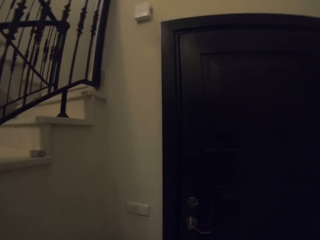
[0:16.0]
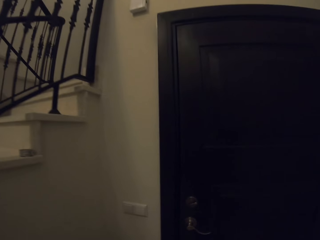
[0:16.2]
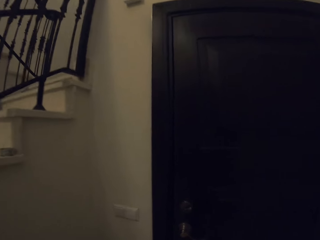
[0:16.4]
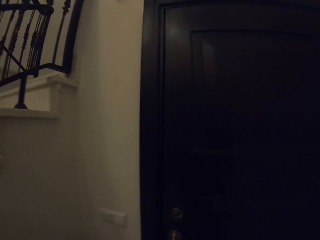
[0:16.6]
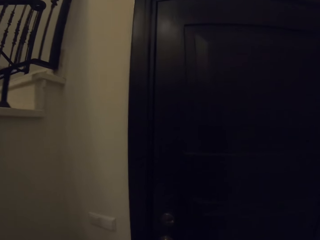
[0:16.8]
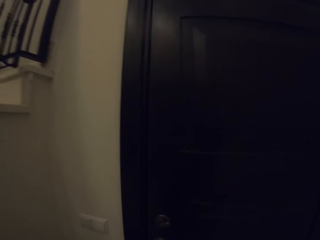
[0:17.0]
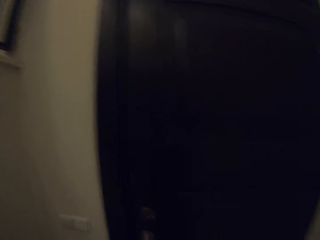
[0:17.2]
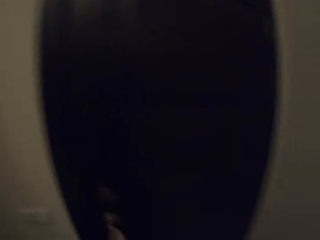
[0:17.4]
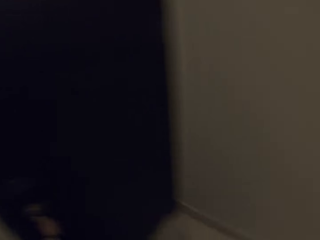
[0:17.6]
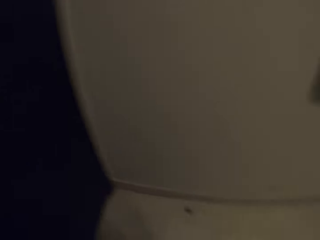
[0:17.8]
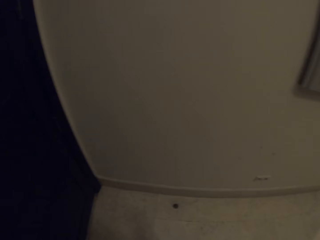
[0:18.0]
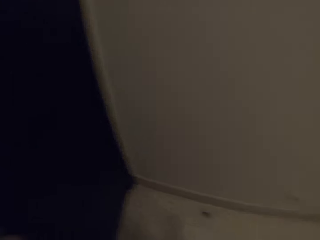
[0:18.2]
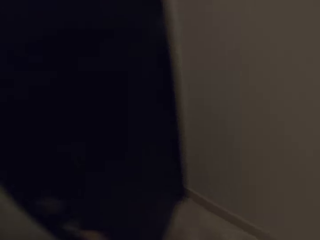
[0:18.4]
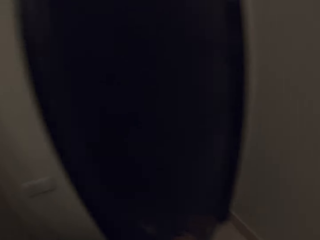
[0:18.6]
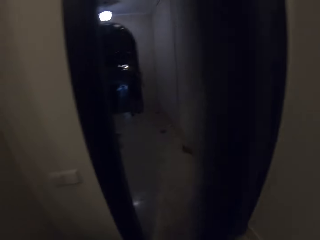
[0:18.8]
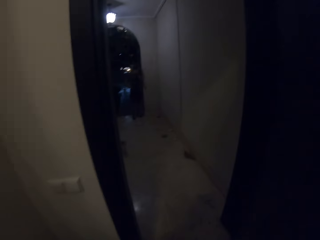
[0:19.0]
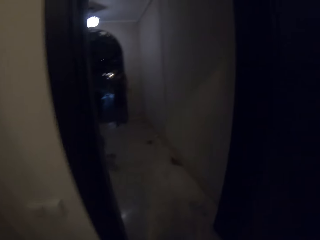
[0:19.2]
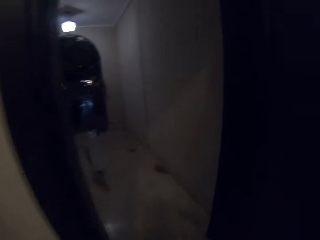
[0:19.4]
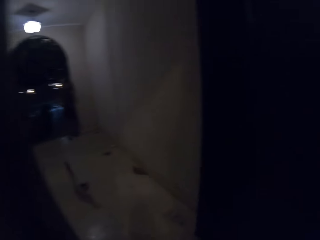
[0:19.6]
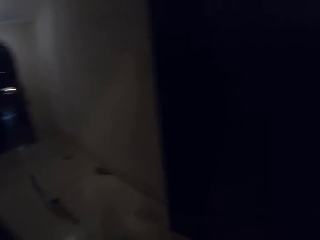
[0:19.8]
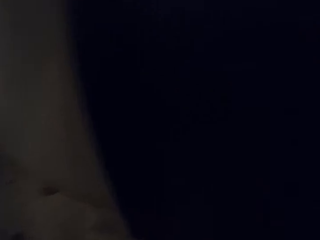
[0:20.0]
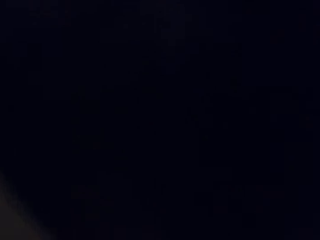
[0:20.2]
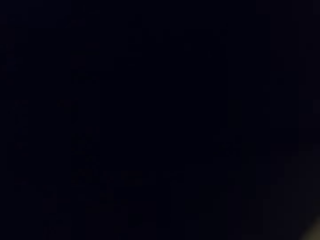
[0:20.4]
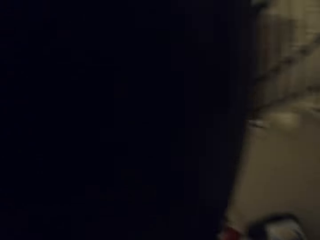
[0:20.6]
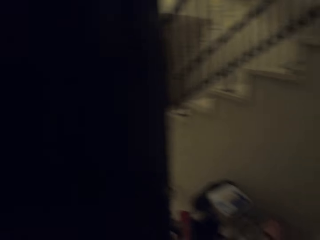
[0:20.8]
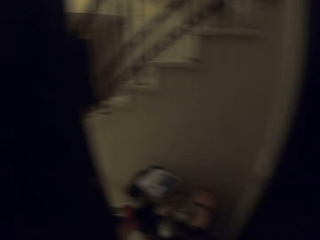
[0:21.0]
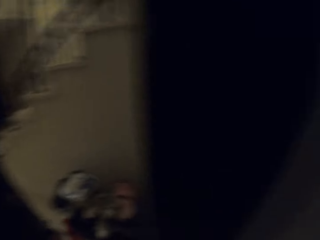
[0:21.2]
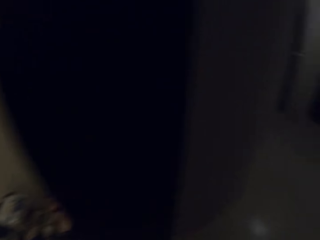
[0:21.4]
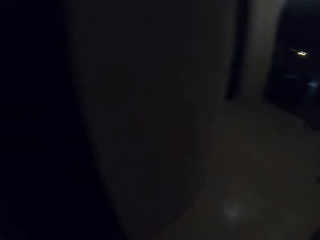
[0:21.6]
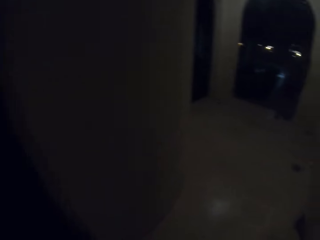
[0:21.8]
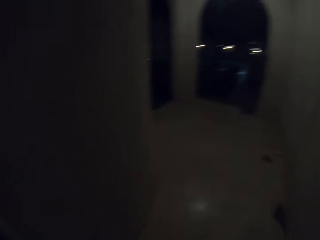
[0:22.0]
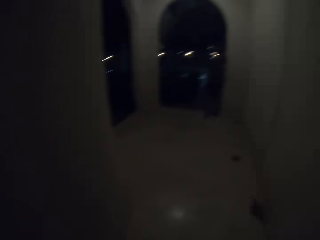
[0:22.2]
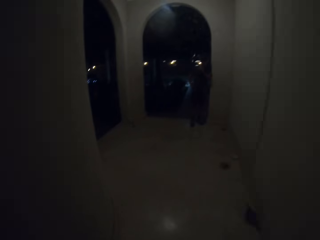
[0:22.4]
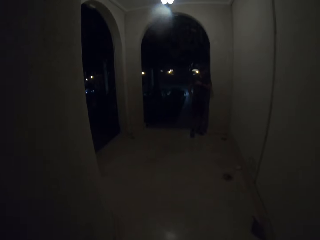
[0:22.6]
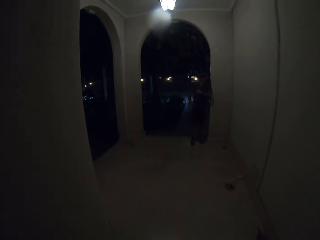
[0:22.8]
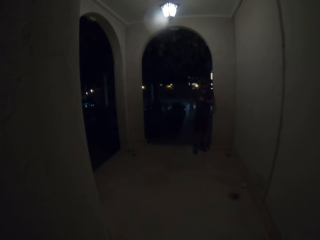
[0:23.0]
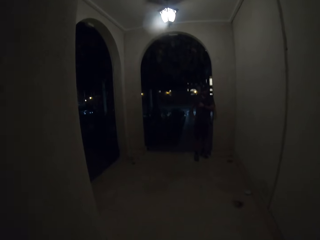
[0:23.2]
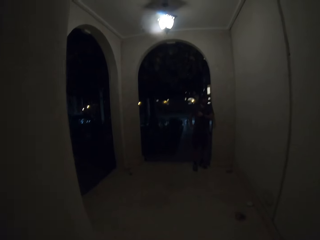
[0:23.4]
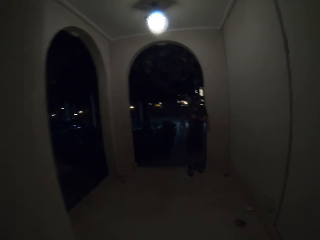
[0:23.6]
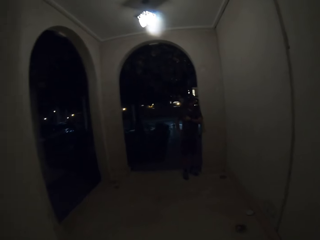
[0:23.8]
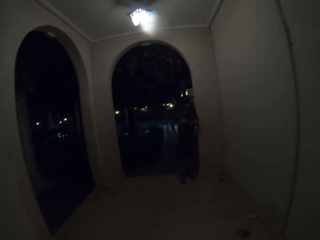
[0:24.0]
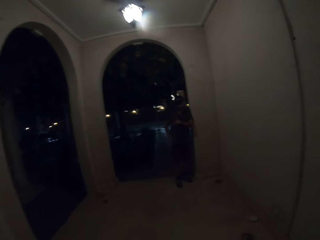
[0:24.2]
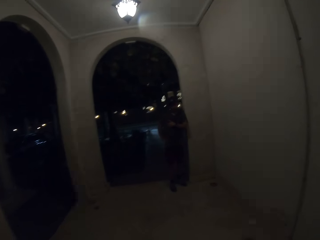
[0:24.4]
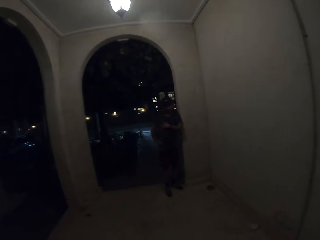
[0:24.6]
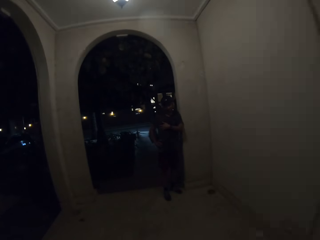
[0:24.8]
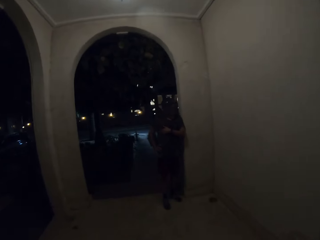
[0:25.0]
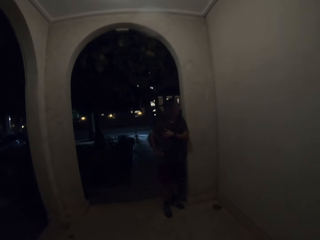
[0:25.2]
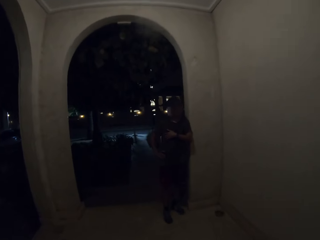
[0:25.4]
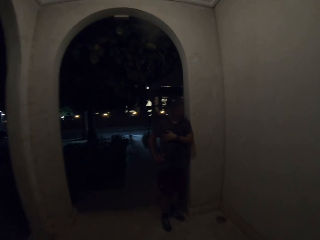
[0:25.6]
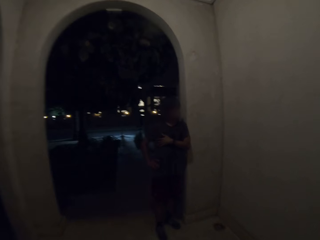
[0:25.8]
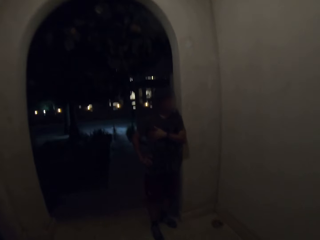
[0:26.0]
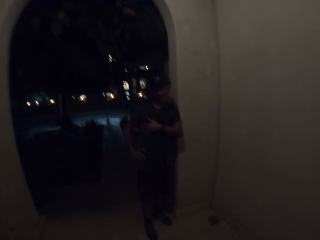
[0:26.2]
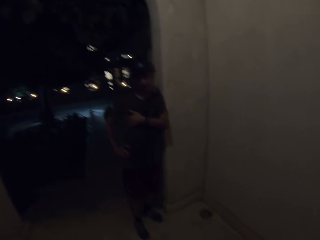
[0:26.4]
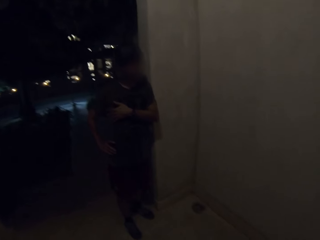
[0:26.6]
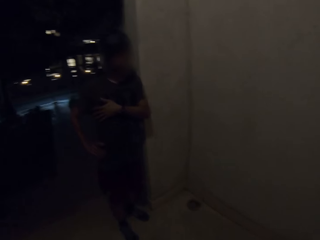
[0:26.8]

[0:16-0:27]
The camera wearer looks around the door. They move around the house. They open the door. They turn around on the door. They converse with a man. They walk in the veranda.

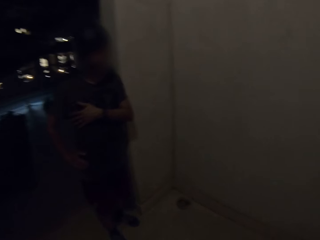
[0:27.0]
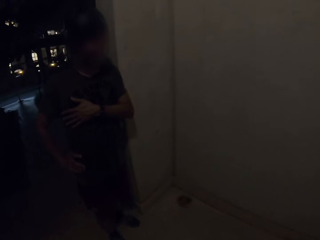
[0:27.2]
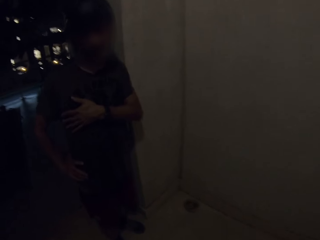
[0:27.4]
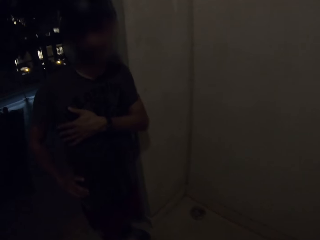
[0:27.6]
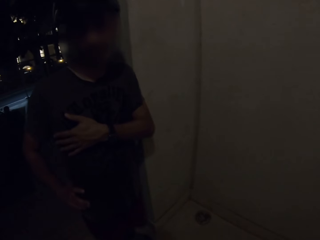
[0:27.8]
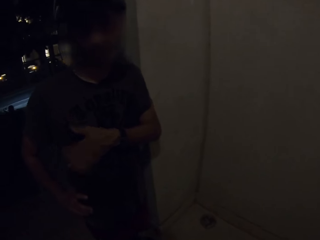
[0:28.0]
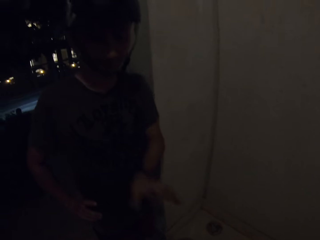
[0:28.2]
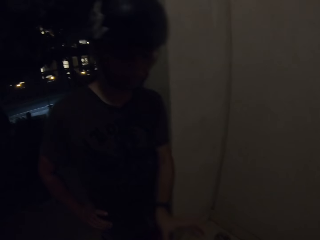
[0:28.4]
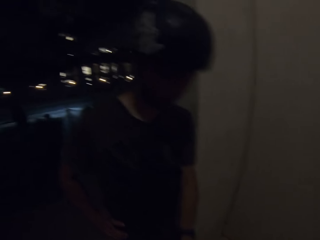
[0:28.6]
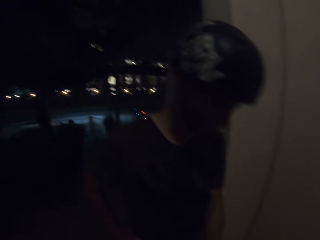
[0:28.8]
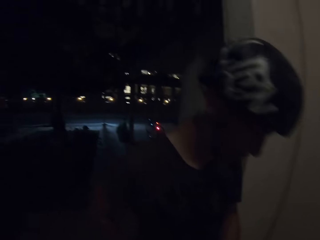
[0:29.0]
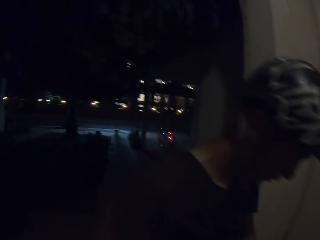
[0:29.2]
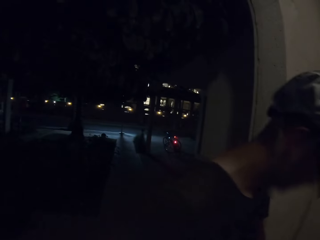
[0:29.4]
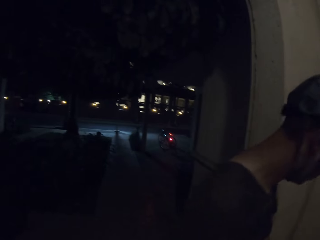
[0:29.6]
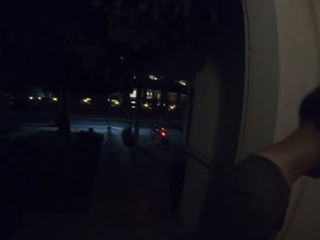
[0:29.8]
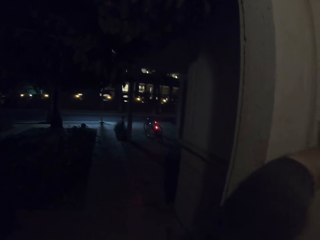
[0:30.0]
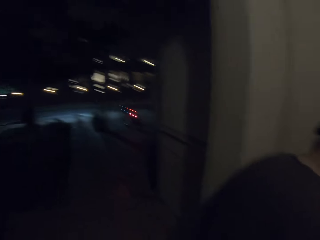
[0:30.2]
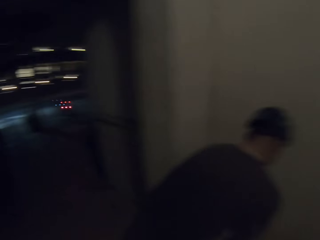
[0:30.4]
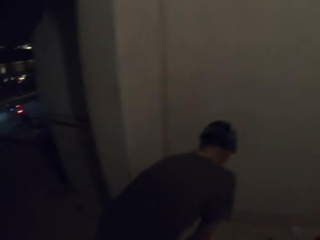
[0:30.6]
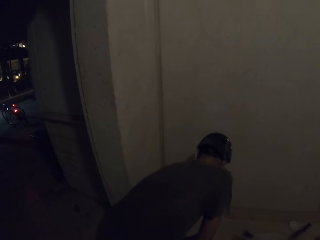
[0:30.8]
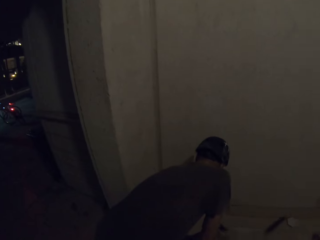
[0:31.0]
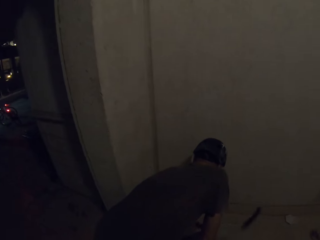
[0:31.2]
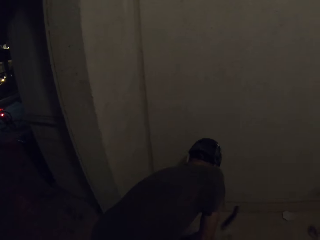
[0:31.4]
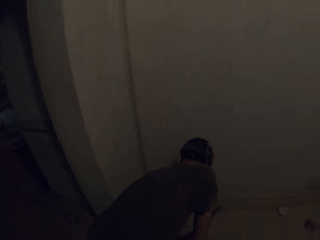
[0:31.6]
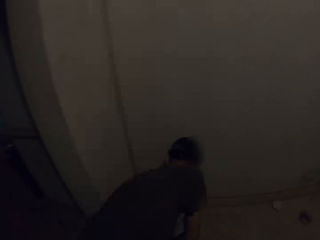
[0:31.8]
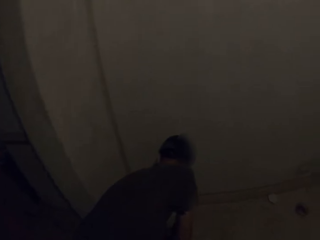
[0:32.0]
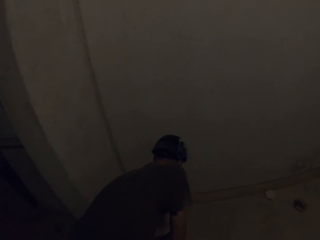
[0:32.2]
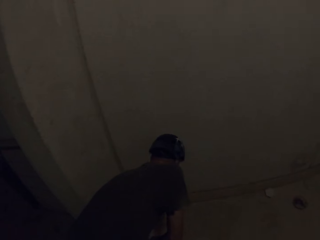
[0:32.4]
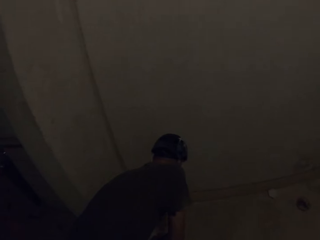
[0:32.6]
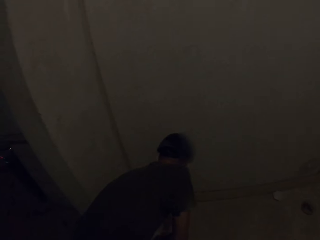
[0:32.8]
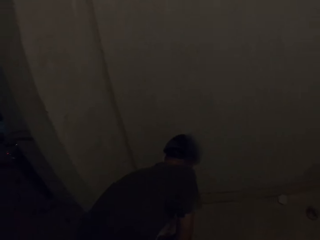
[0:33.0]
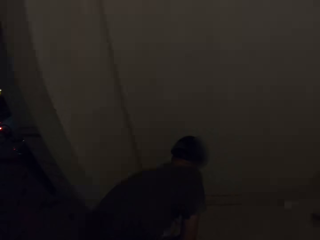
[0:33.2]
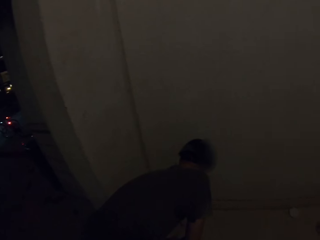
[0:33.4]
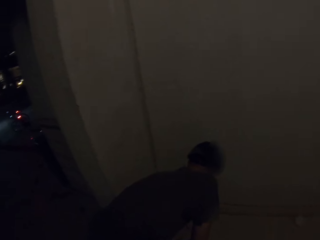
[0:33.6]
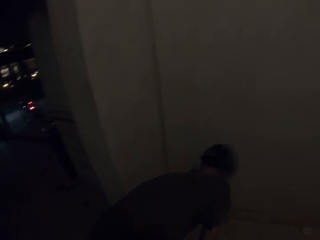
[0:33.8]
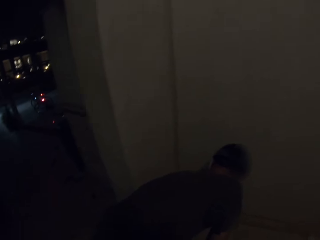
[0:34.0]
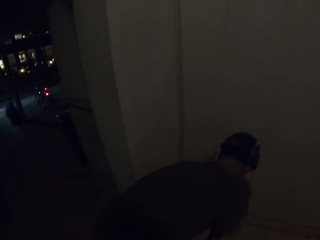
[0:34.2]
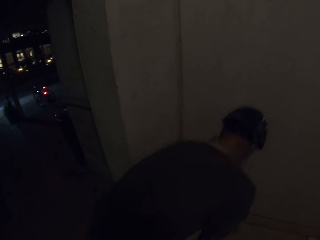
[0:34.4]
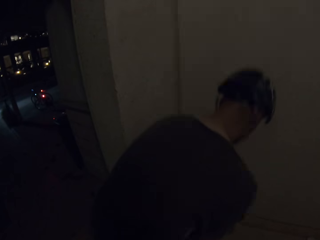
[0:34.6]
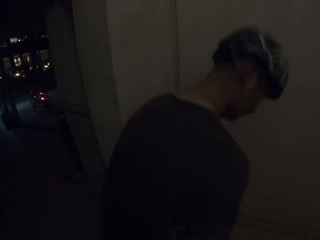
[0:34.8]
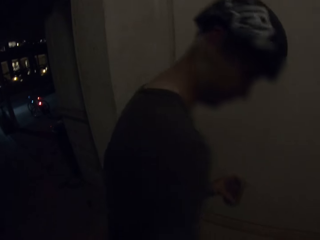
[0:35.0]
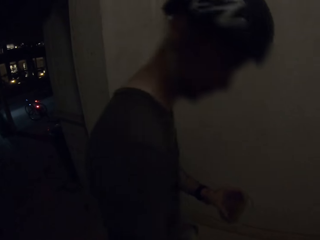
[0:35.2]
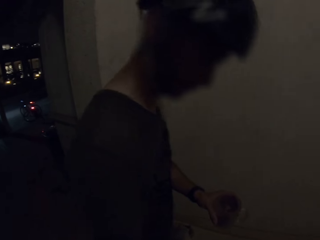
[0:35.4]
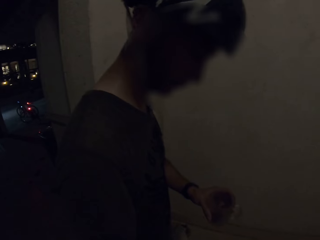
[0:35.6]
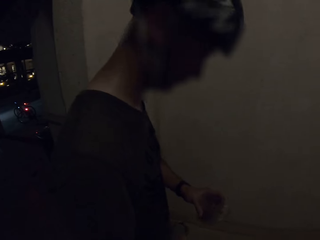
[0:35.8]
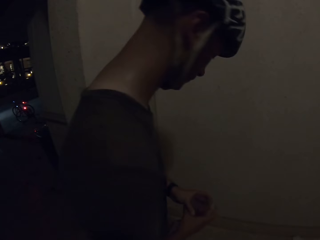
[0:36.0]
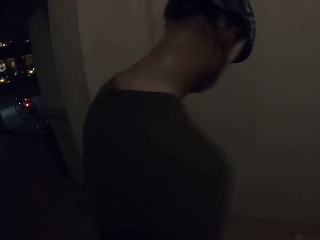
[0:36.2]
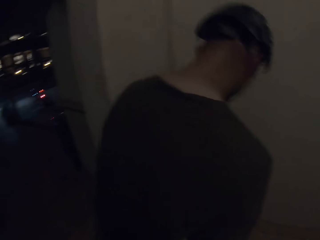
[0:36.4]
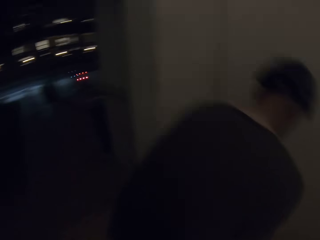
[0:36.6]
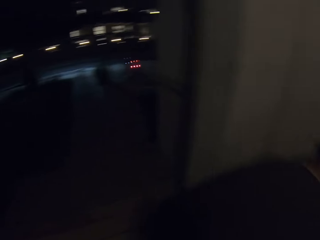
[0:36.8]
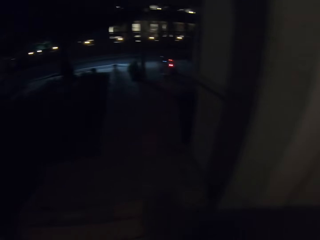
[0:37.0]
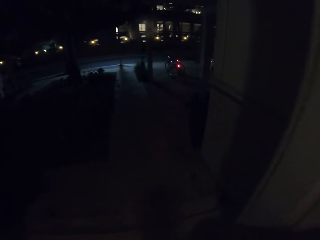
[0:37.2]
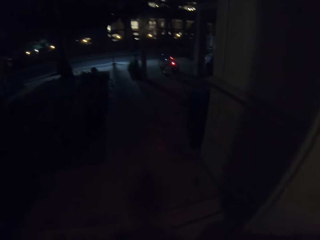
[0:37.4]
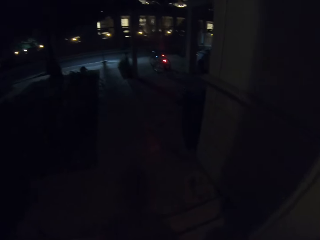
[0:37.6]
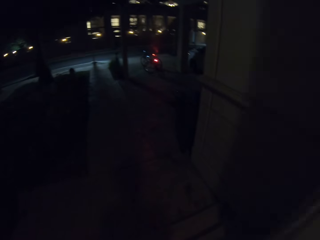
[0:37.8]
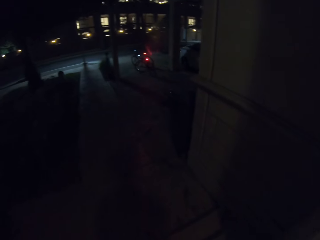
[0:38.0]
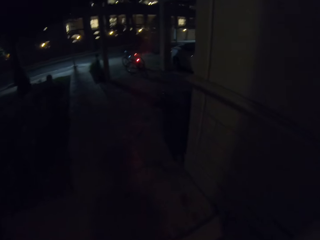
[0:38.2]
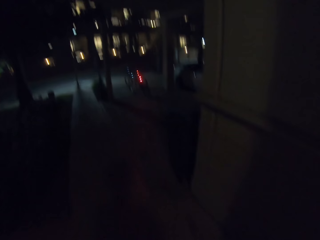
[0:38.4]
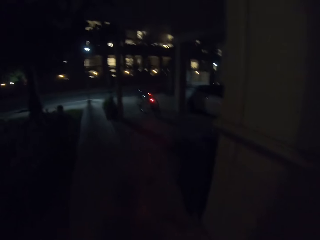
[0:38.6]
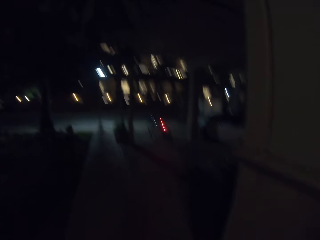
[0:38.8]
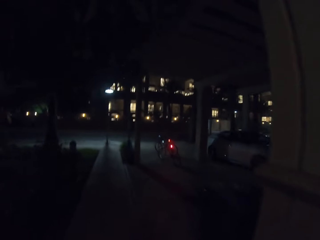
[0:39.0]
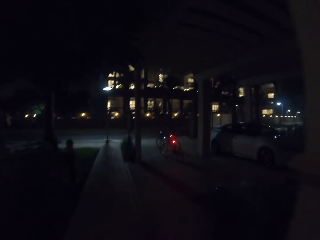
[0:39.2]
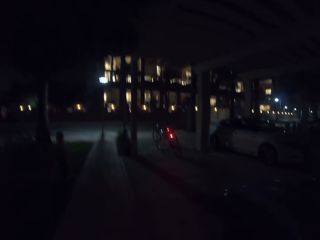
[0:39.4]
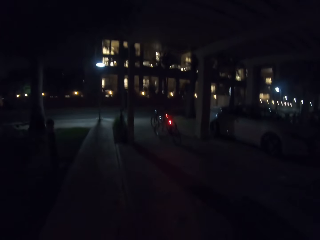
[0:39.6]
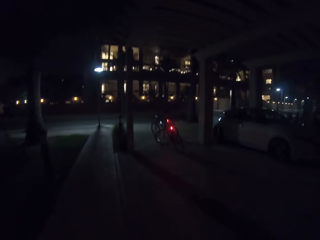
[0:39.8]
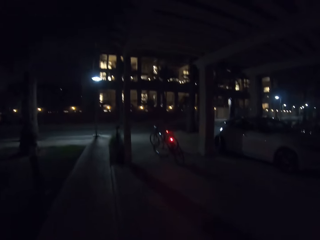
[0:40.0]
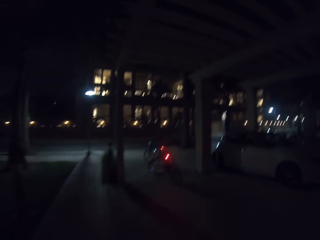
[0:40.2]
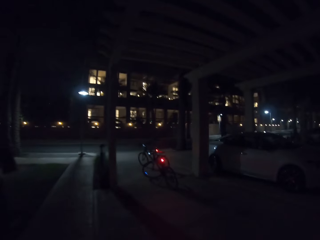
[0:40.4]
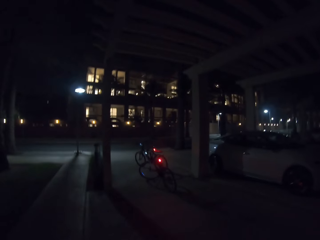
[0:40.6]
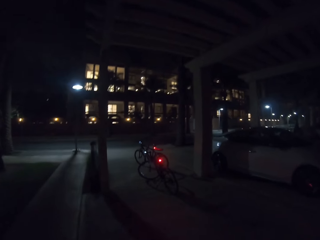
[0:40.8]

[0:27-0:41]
The camera wearer interacts with a man. The man bends forwards, takes a can, looks at the can, and puts the can down. The camera wearer walks towards the bicycle.
